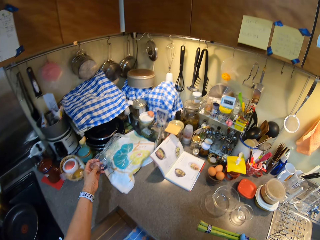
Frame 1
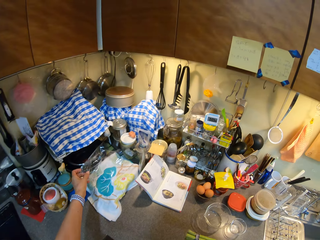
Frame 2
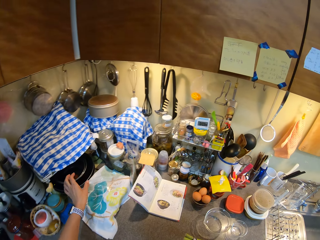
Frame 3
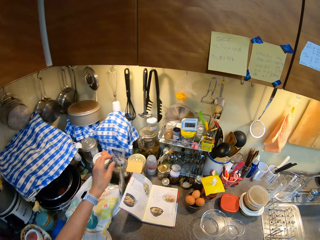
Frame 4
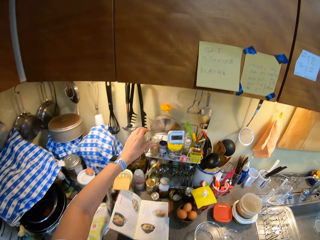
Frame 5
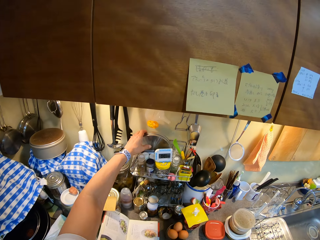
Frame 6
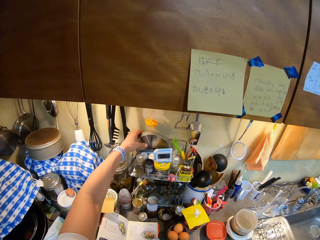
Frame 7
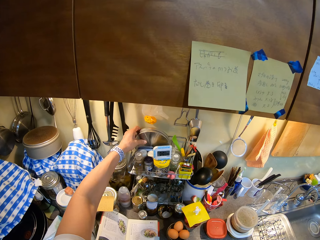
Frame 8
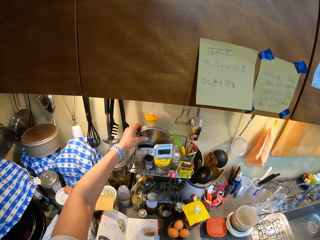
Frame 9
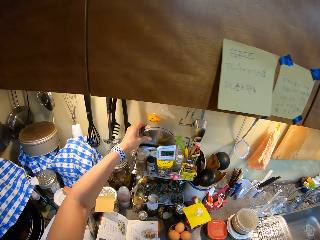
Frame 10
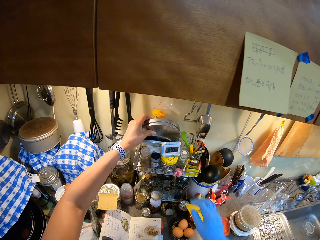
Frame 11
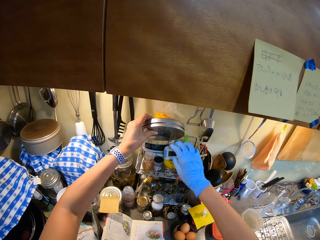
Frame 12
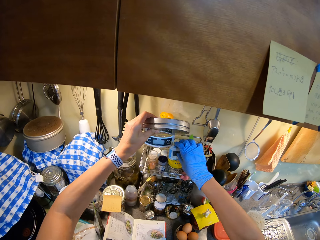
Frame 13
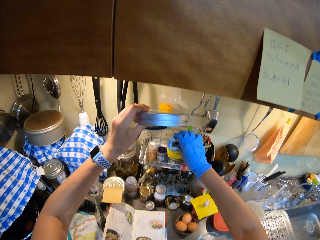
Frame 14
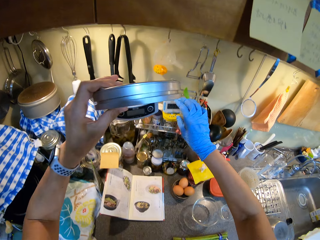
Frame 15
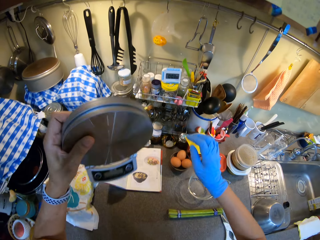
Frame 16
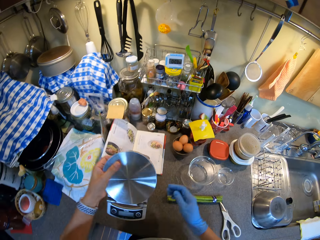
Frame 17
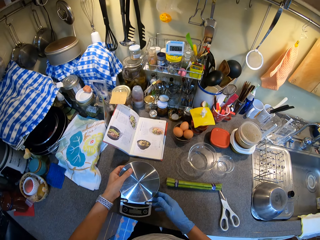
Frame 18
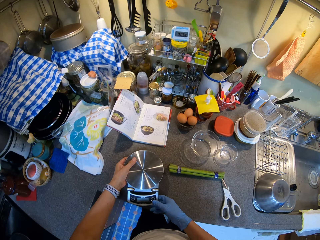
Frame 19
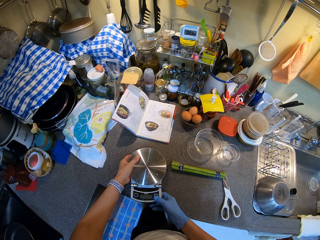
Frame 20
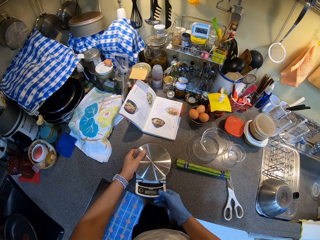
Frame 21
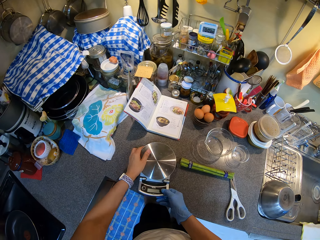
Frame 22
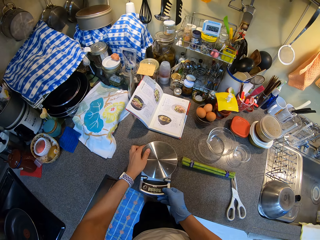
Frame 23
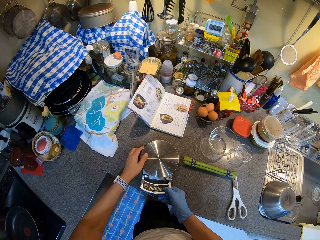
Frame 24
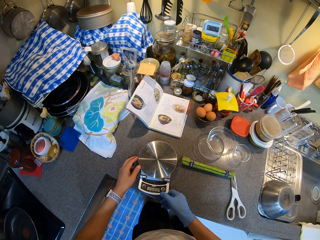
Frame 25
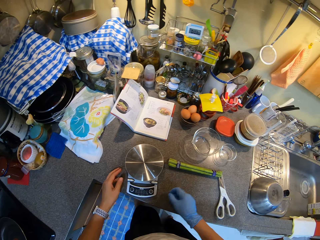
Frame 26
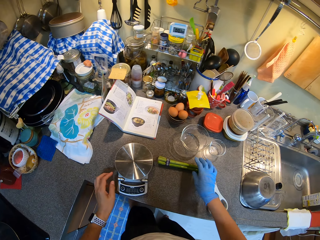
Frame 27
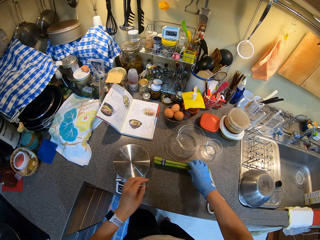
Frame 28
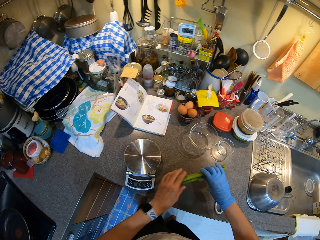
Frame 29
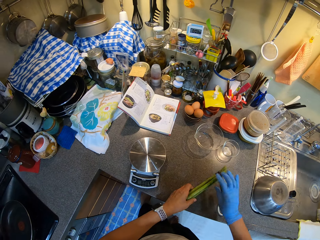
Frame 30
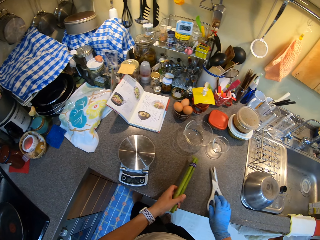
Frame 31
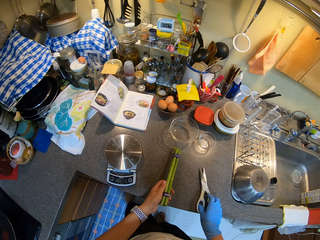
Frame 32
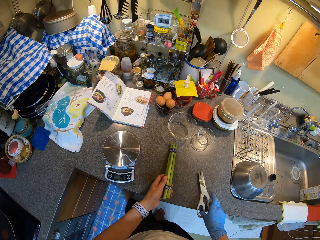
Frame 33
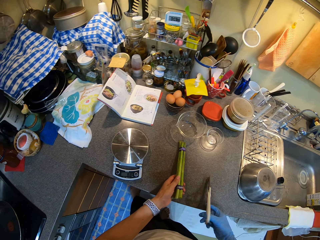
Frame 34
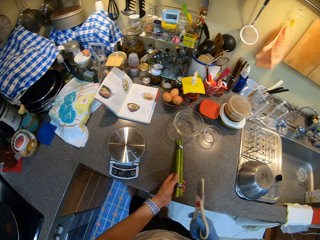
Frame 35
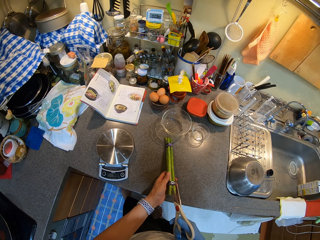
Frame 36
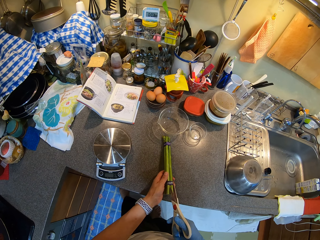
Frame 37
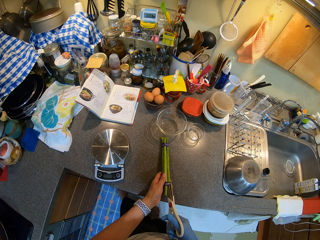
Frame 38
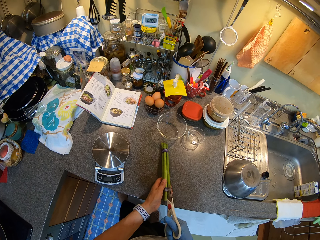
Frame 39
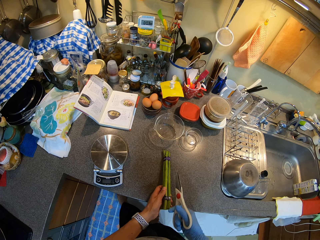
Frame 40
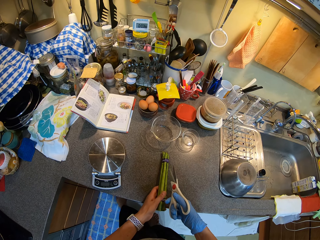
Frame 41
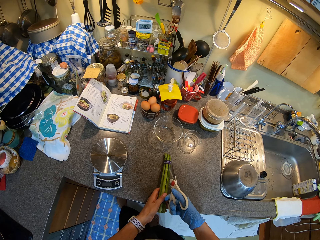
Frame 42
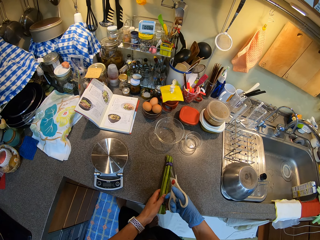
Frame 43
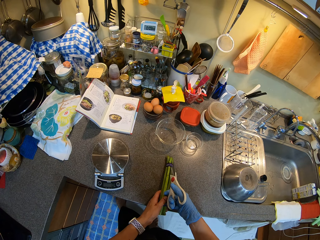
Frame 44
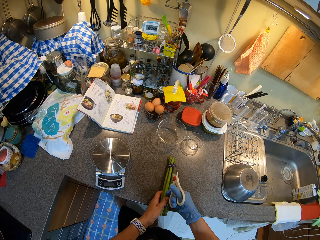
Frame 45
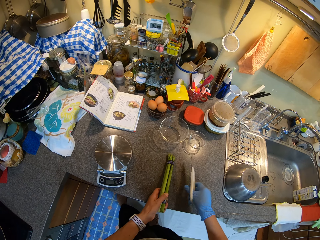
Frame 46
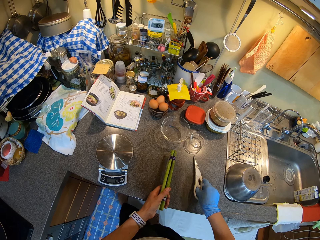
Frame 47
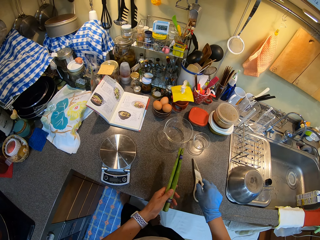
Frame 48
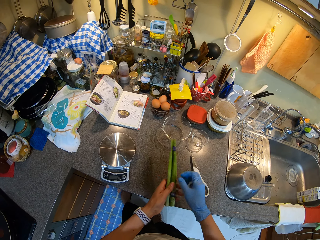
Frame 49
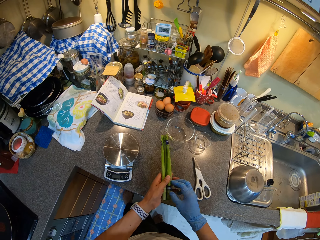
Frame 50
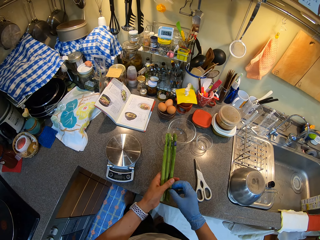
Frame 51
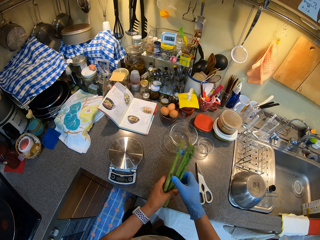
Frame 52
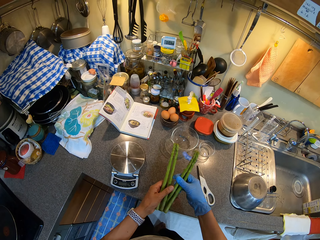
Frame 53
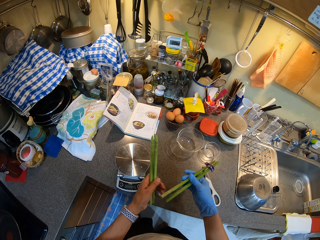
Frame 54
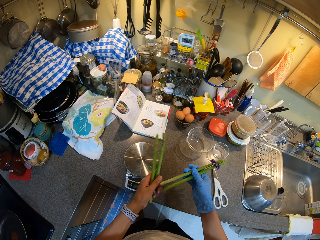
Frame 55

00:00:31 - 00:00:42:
The camera wearer puts the paper away. They pick up the kitchen scale. They place the kitchen scale on the counter top. They pick up the asparagus. They cut the seal.

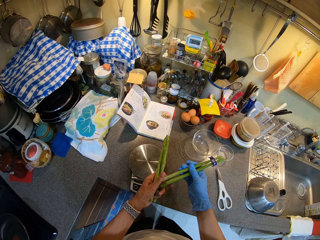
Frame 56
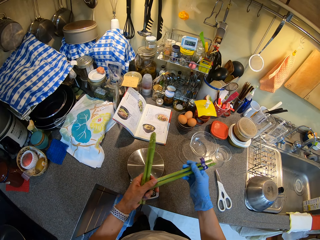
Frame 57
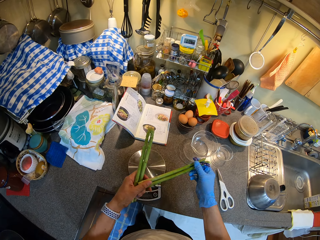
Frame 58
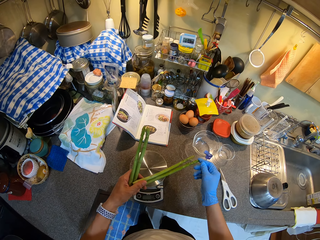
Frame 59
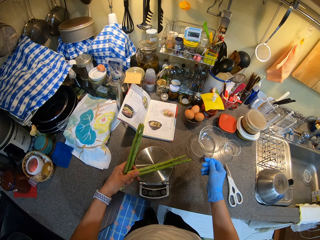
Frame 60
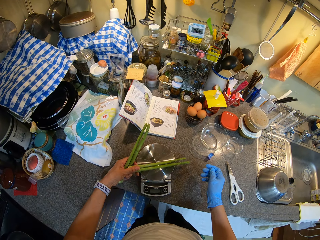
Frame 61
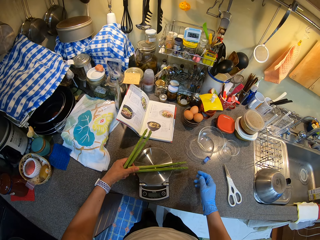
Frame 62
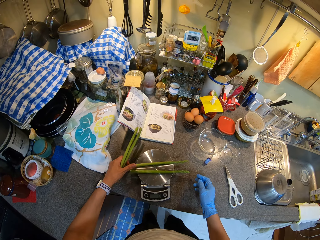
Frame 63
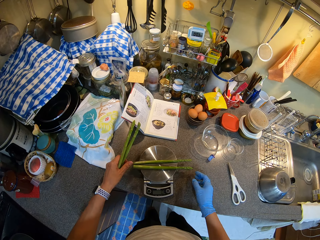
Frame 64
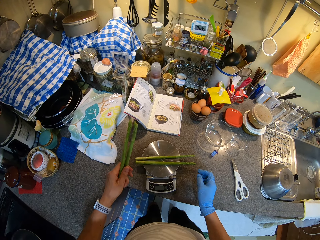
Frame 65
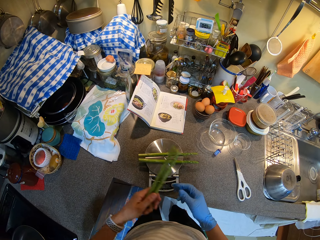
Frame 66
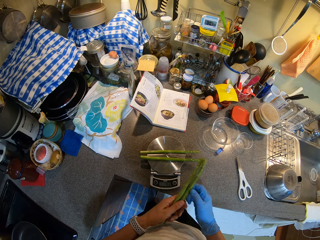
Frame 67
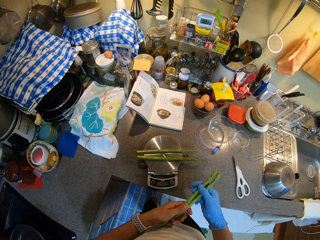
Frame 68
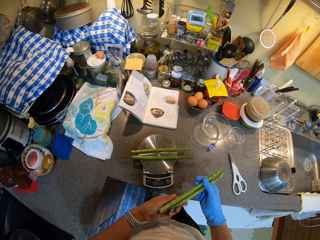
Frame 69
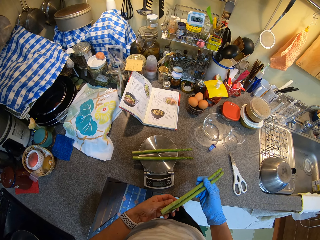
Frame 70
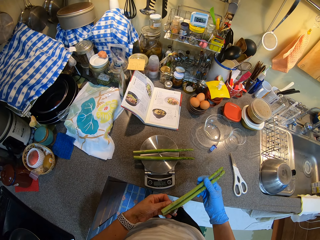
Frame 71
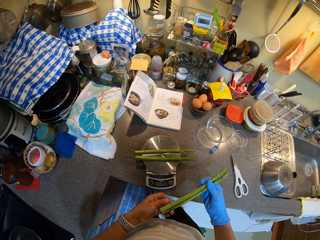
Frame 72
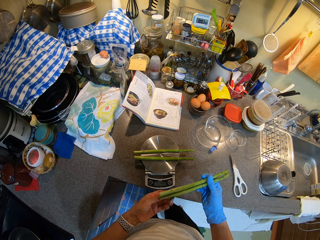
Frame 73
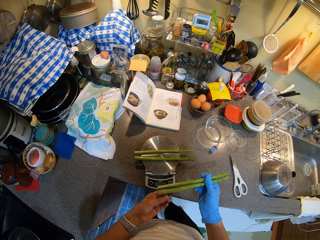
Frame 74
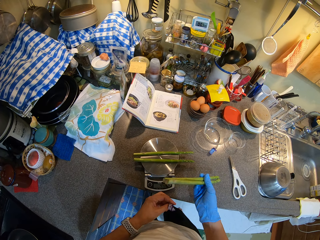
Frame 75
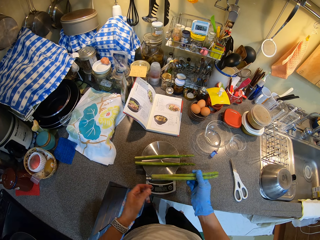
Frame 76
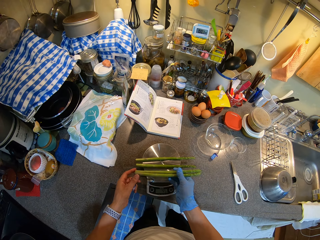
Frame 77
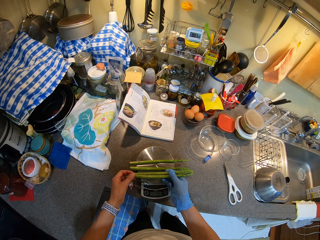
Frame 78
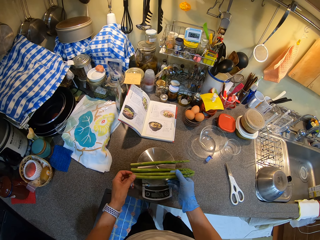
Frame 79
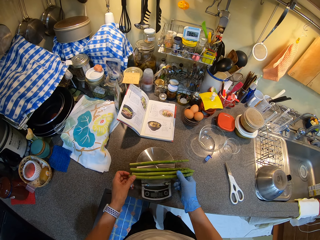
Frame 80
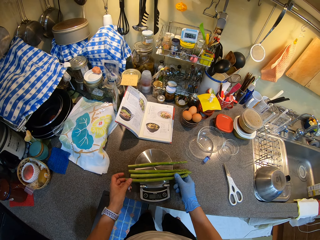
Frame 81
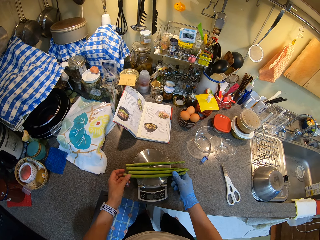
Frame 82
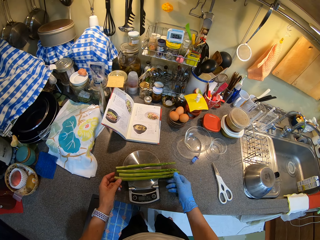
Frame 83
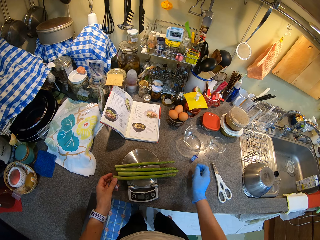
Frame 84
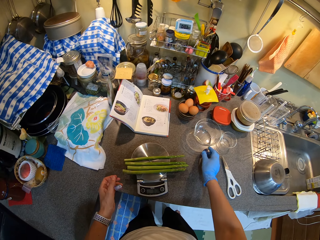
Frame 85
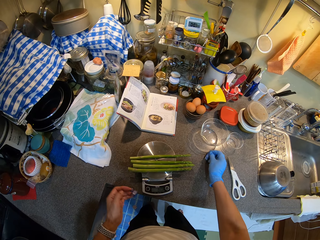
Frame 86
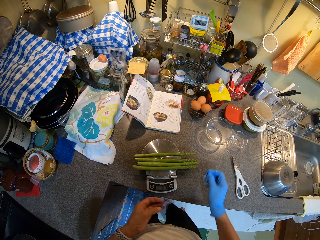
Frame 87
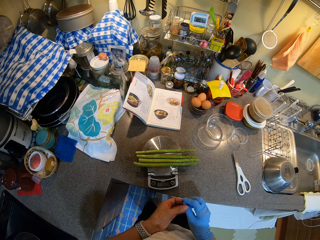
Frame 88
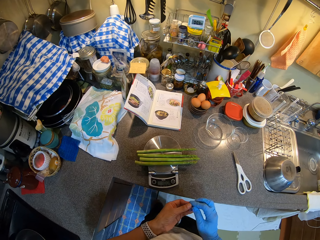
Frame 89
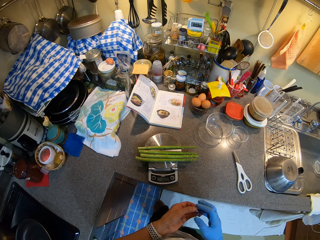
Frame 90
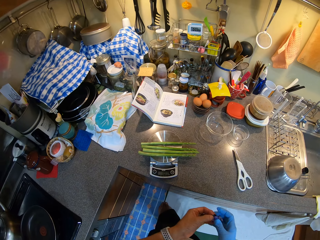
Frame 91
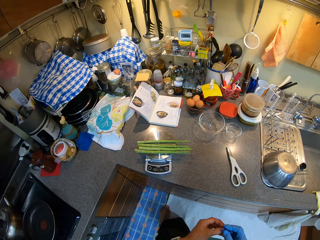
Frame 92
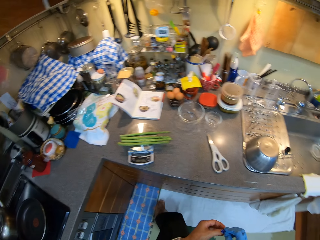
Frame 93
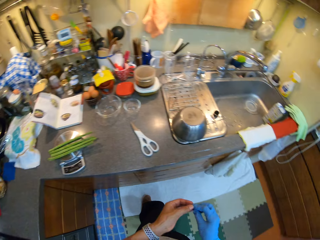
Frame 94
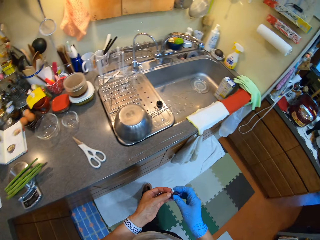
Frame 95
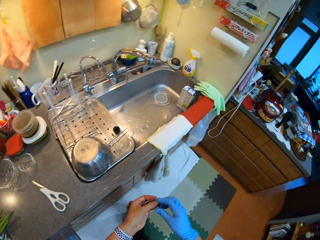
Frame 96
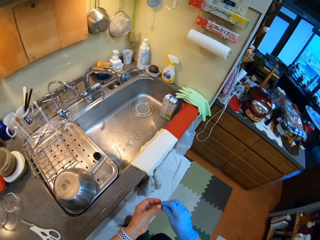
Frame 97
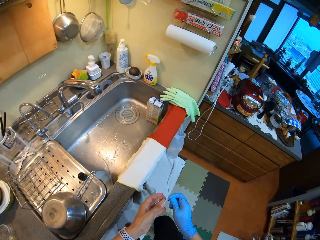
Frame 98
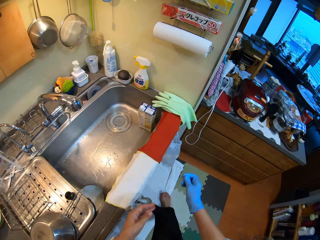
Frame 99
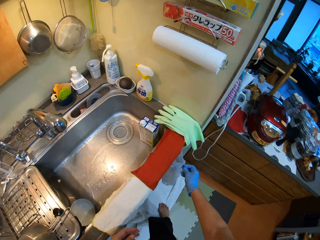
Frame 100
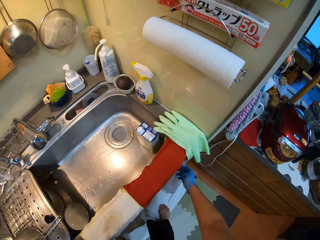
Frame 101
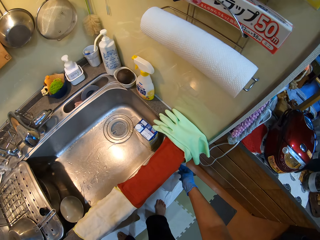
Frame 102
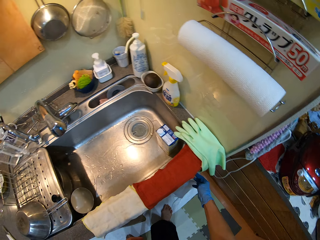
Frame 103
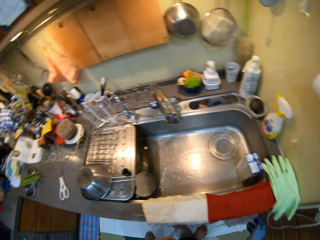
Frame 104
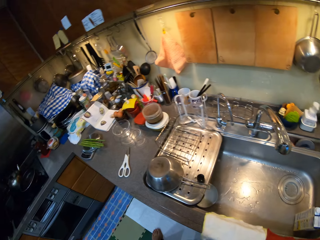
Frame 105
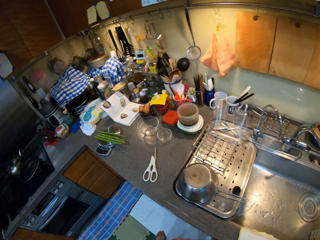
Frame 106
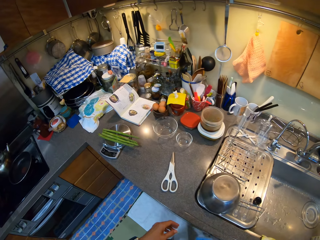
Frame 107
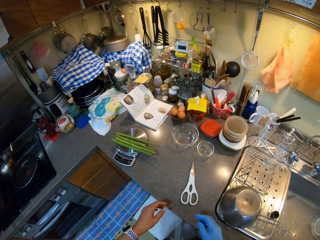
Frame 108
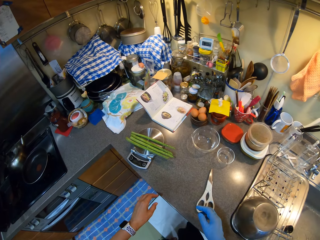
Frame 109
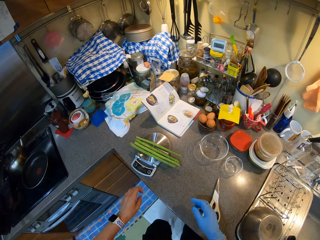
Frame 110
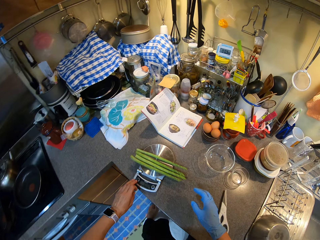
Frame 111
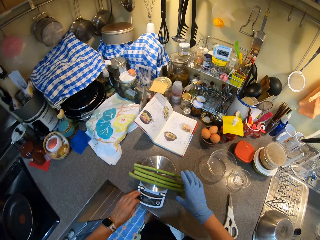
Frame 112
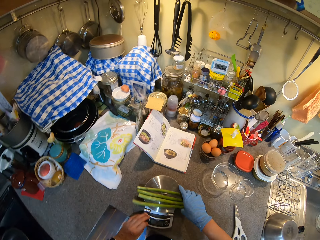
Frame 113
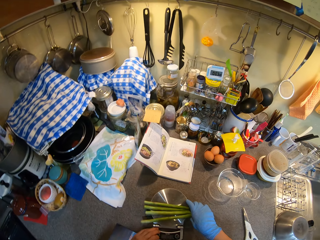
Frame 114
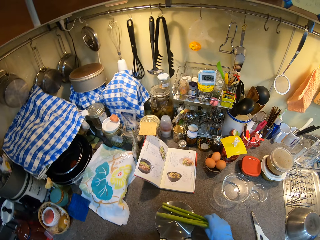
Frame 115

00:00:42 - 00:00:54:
The camera wearer places the asparagus on the kitchen scale. They measure the asparagus. They put down a paper. They put the seals in the paper bag. They walk in the house.
